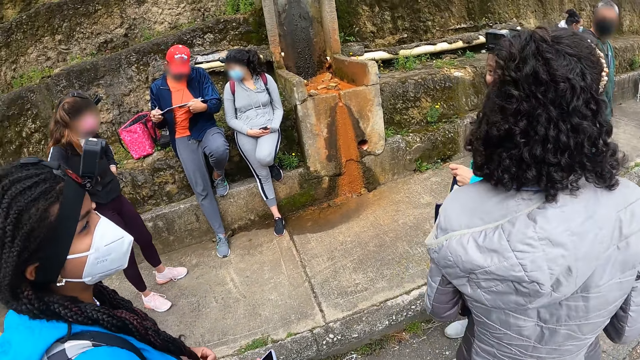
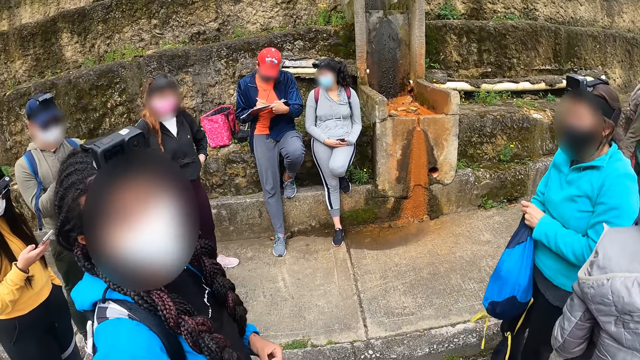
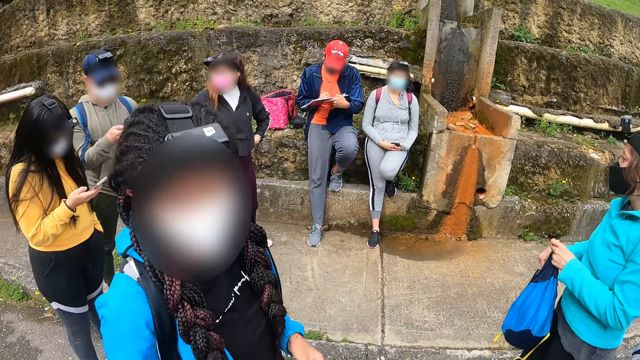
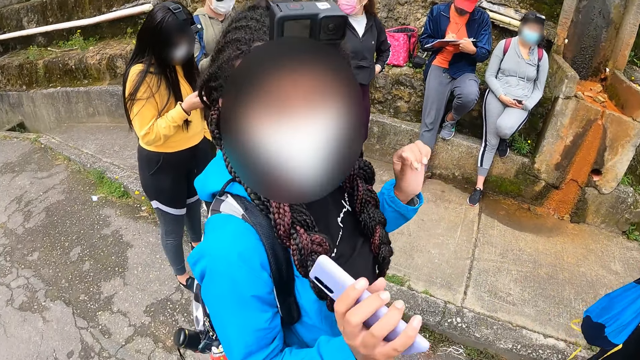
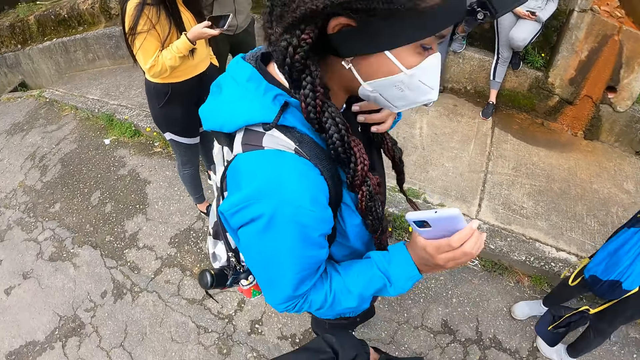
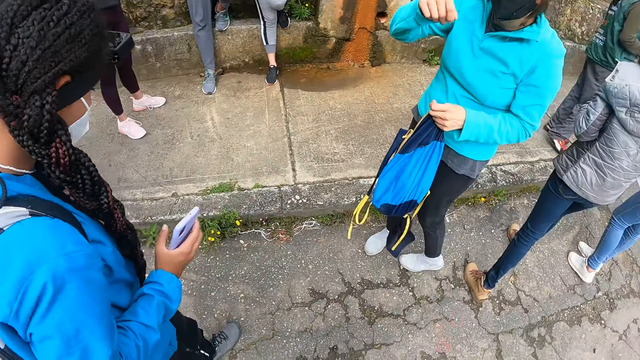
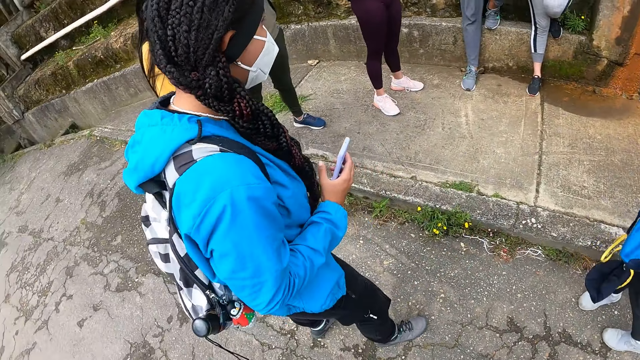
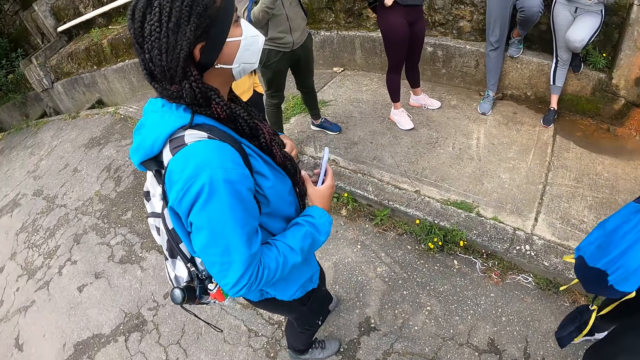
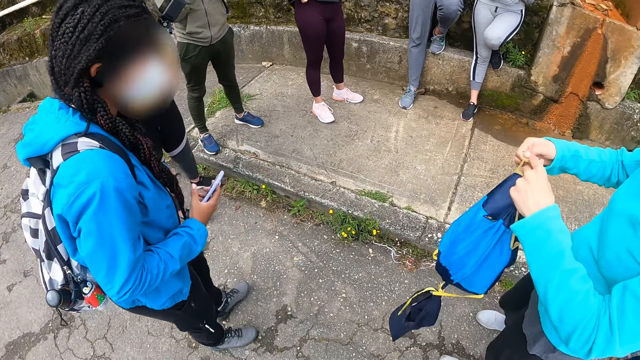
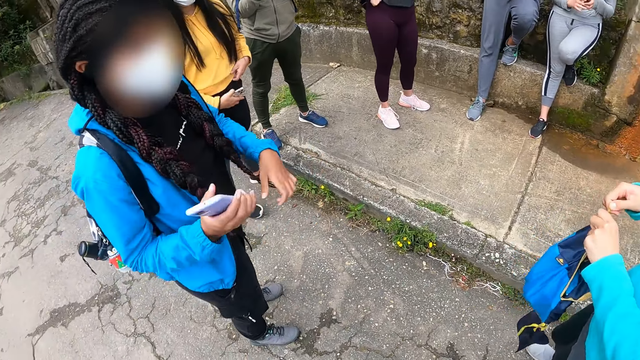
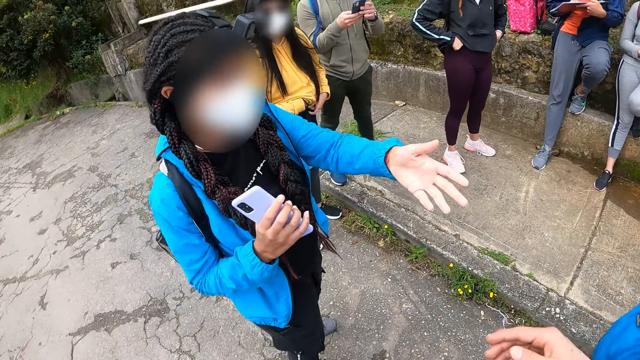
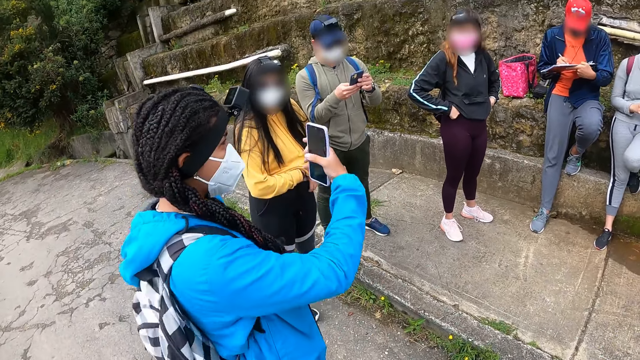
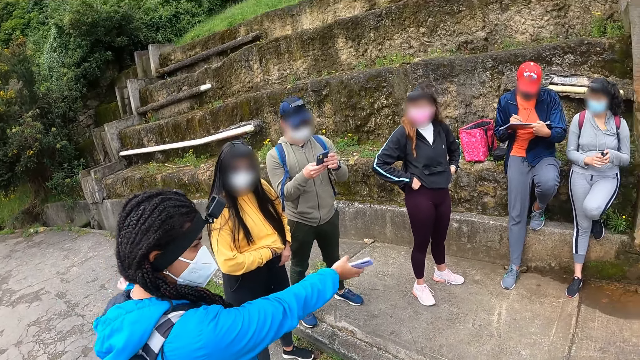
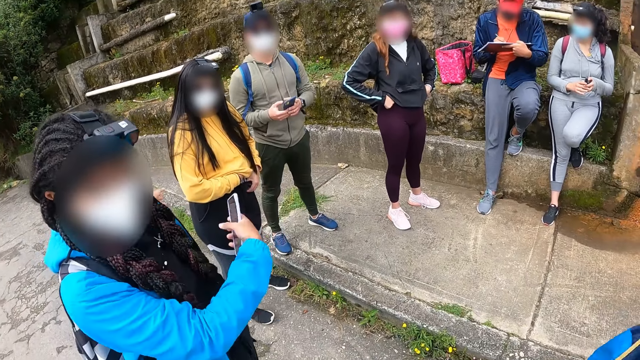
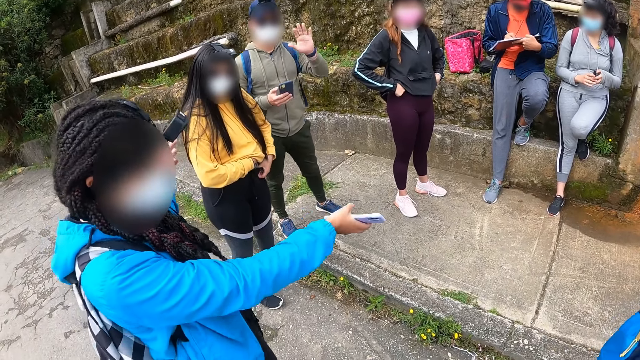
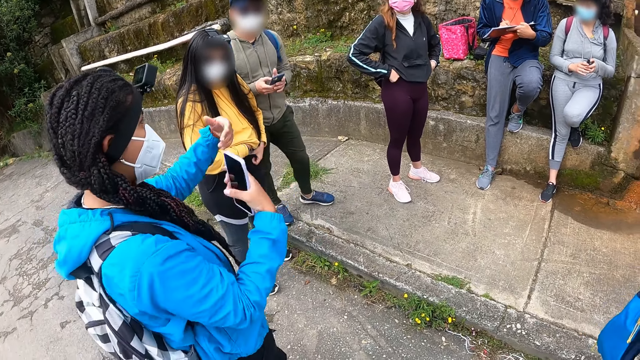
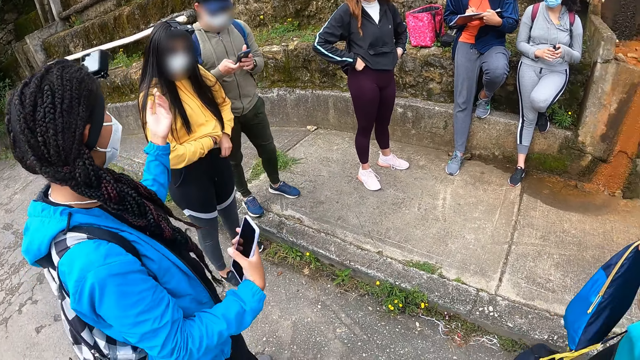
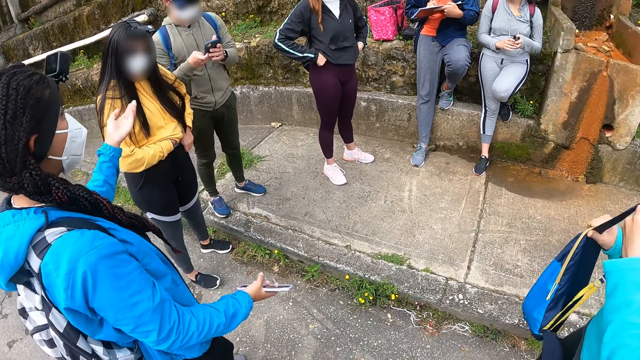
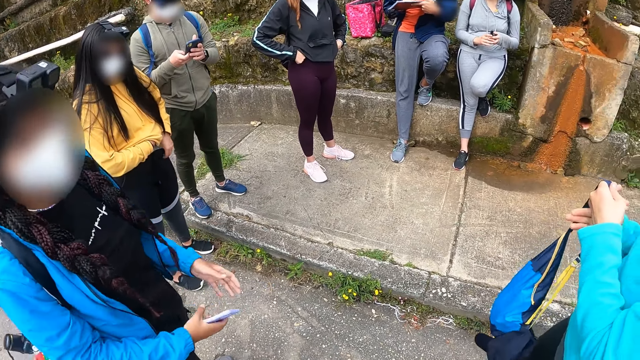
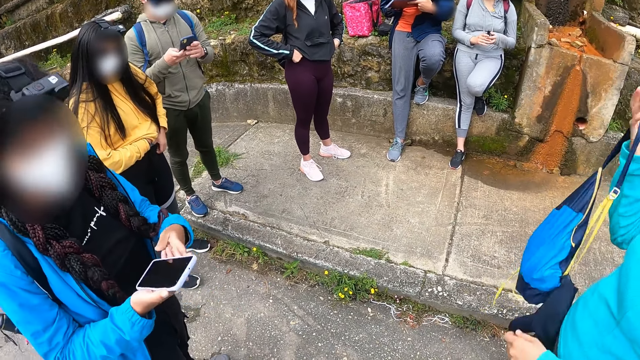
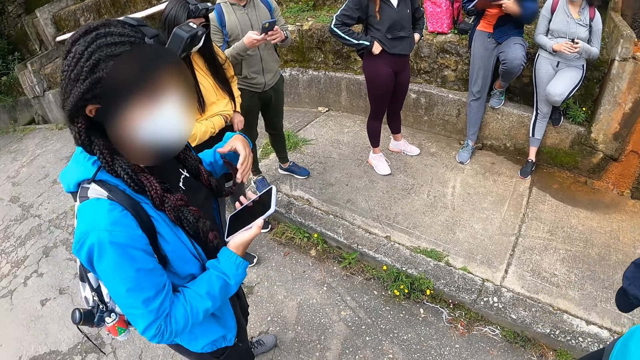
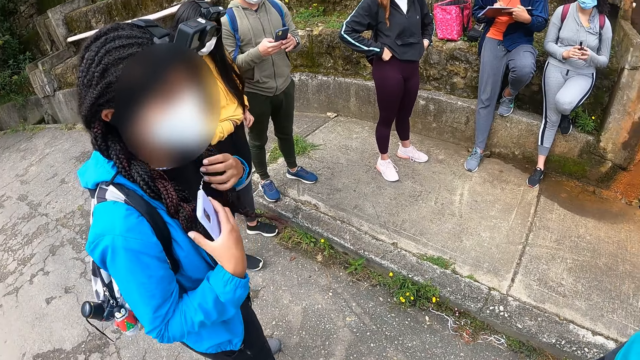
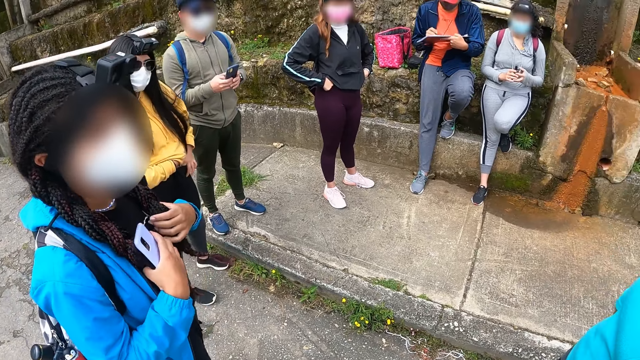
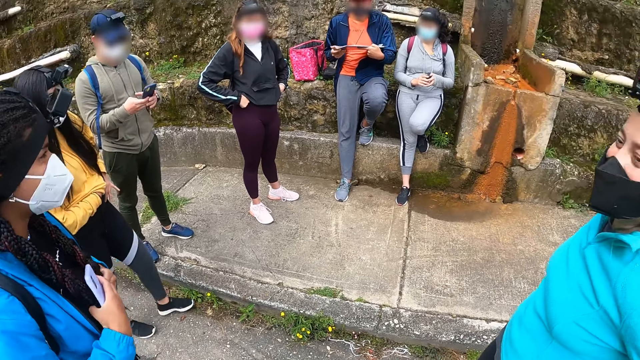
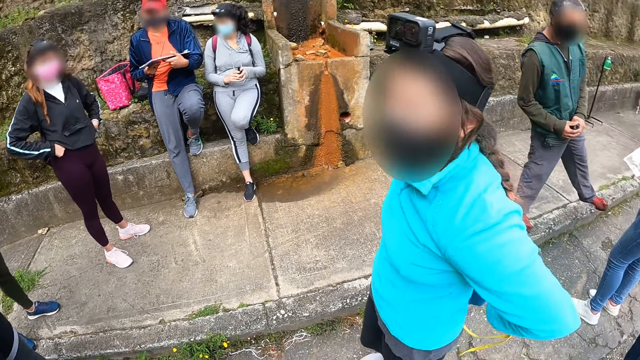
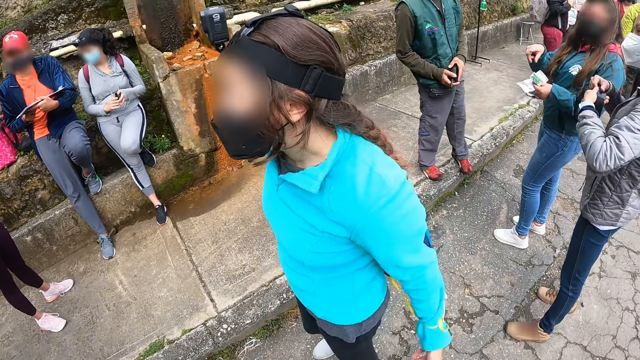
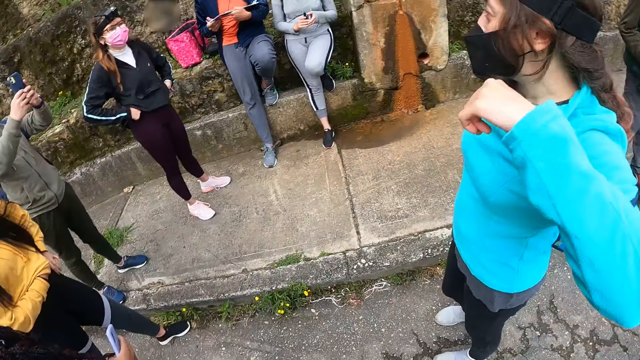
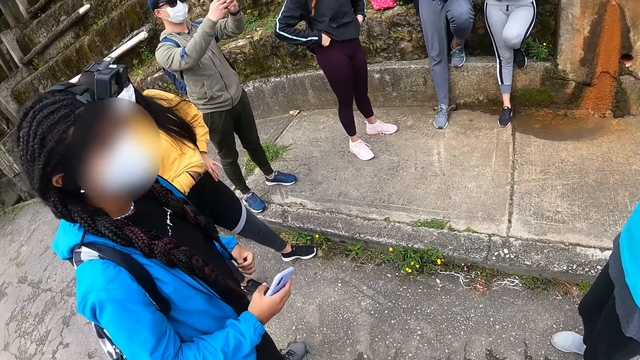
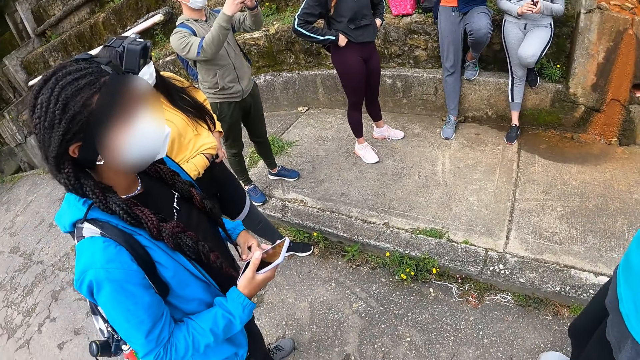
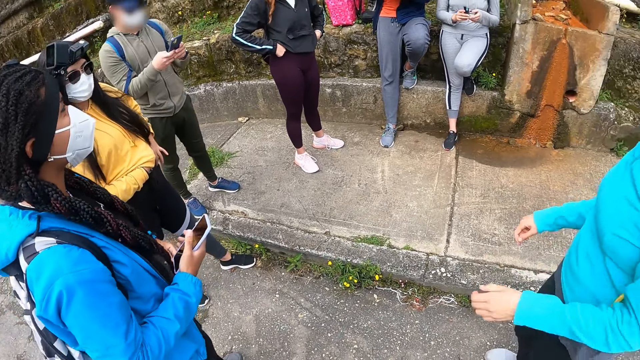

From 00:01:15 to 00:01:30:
A woman turns around. Another woman operates the phone with her right hand. A man writes on the paper on the board in his left hand with the pen in his right hand. Another man operates a phone with both hands. A third woman tightens the rope closure on the bag with both hands. The second woman places the phone in a trouser pocket with both hands. A fourth woman gestures her hands. The third woman passes the bag to her right hand. The fourth woman operates the phone in her right hand with her left hand. The third woman wears the bag straps on her shoulders with both hands. The fourth woman holds the phone with both hands, pulls her hand off the phone and adjusts her hair with both hands. A fifth woman adjusts the battery case in both hands. The fourth woman pulls her hair. A third man interacts with a group of people on the sidewalk. The fourth woman plays with her hair with her left hand.

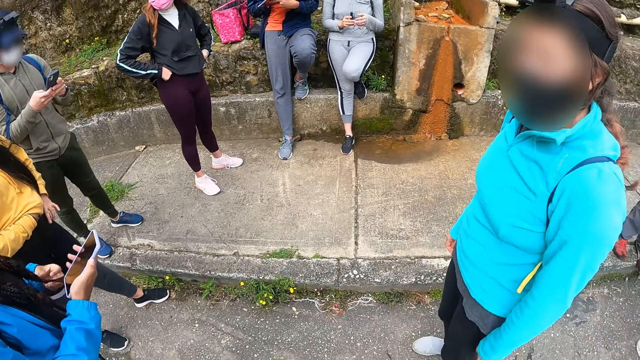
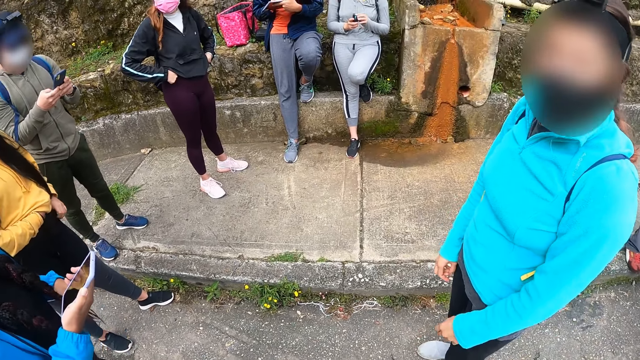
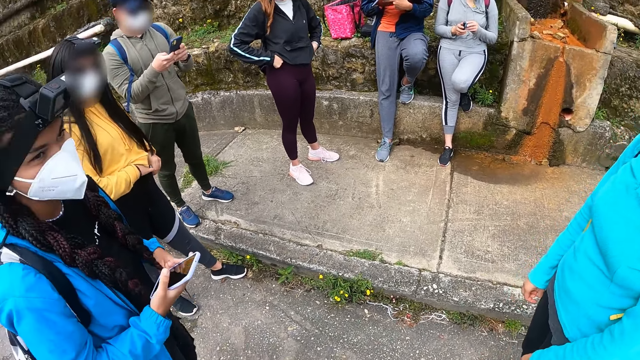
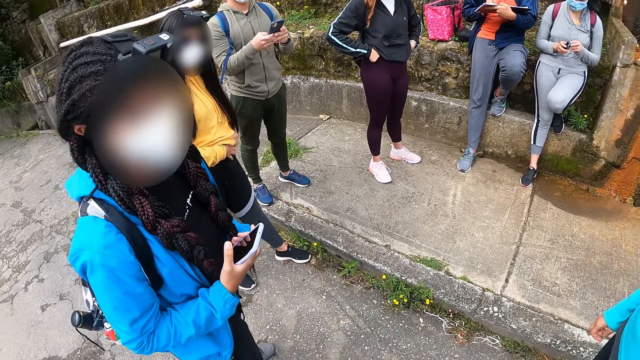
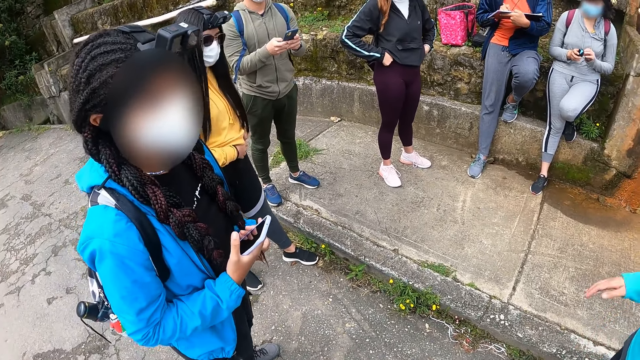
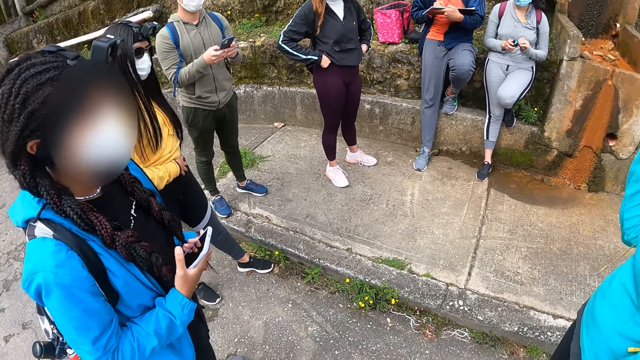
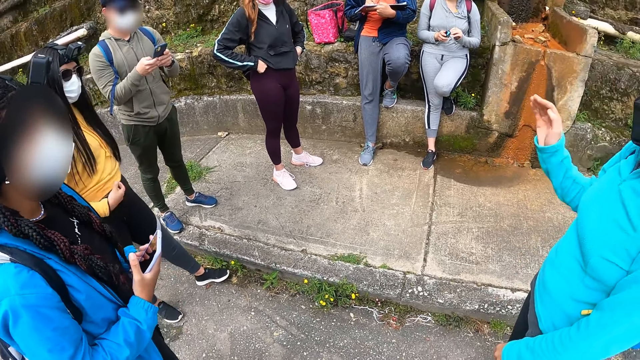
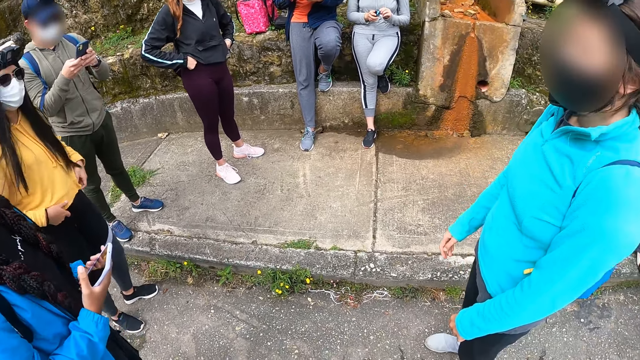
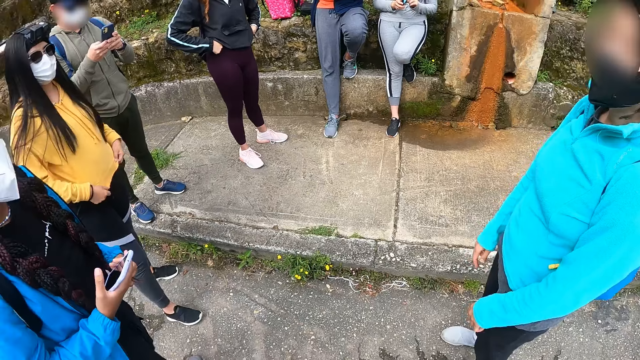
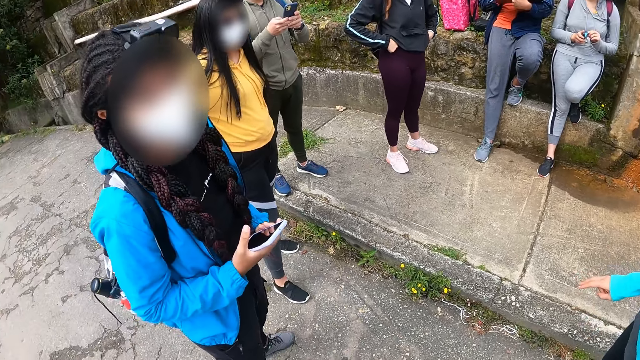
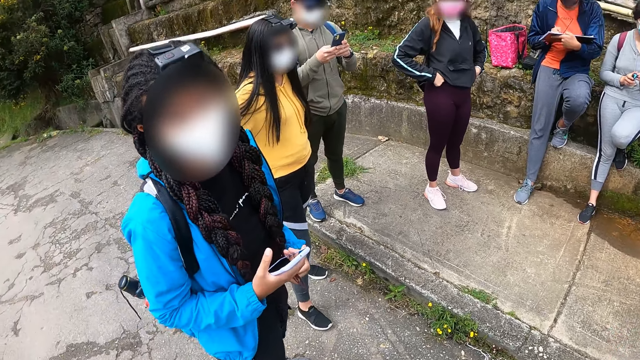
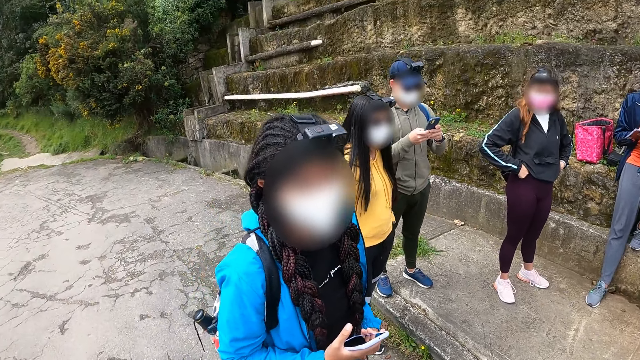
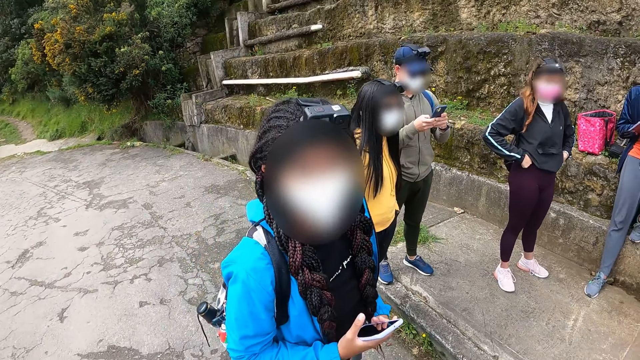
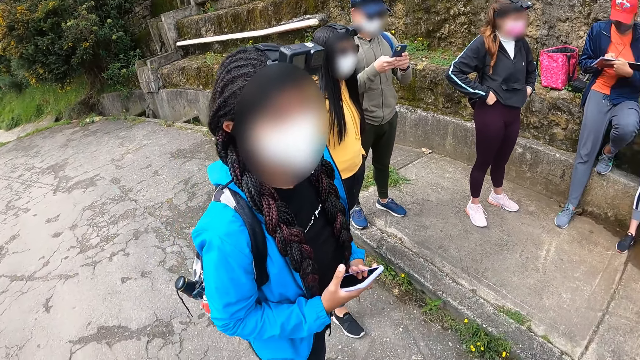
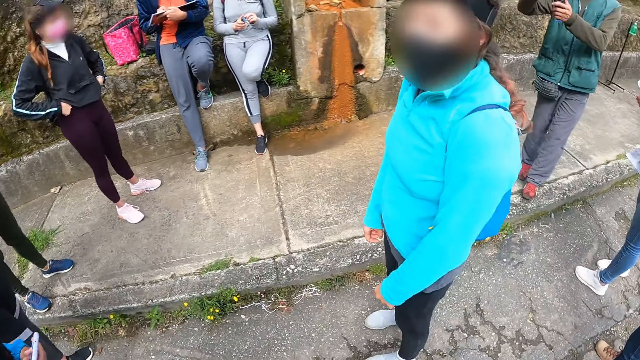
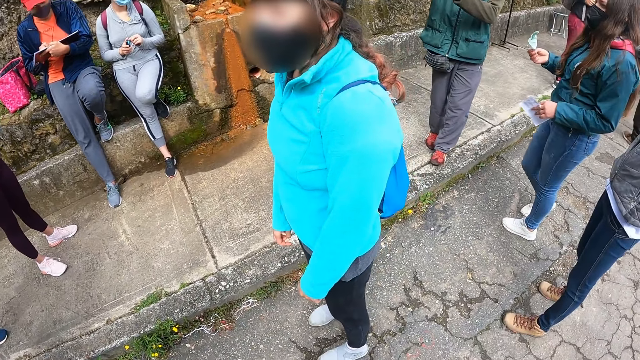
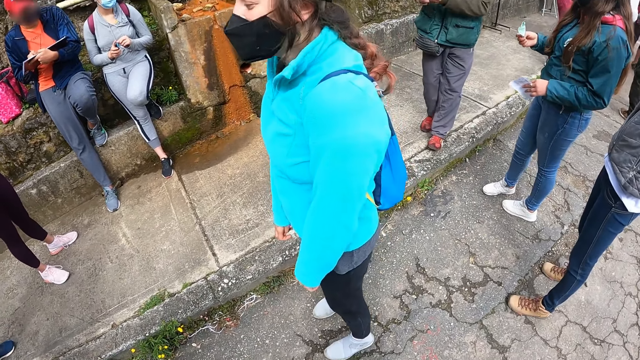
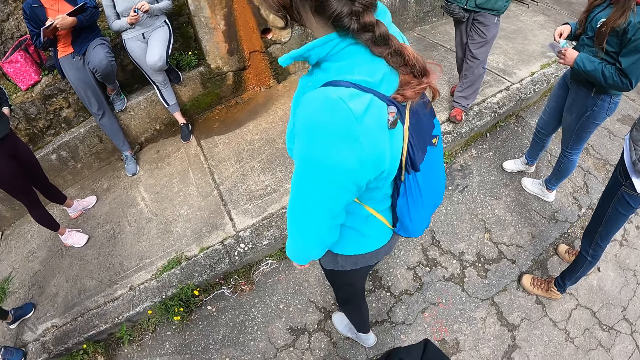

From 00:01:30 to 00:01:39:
A woman adjusts her mask on her face with both hands. Another woman adjusts her hoodie with both hands. A third woman nods her head. The second woman puts both hands in her trouser pocket. The camera wearer looks around the field.
